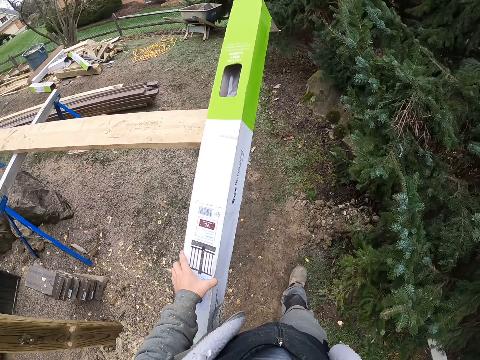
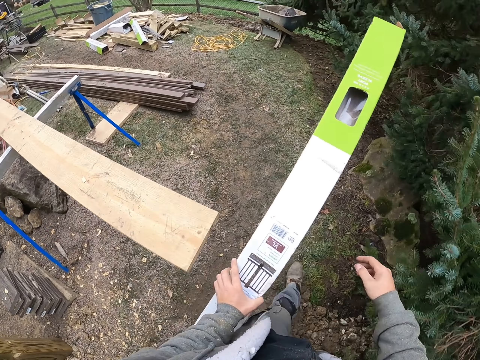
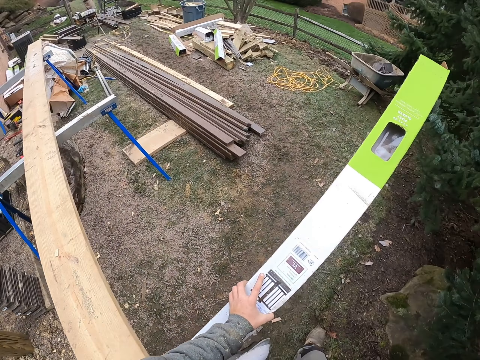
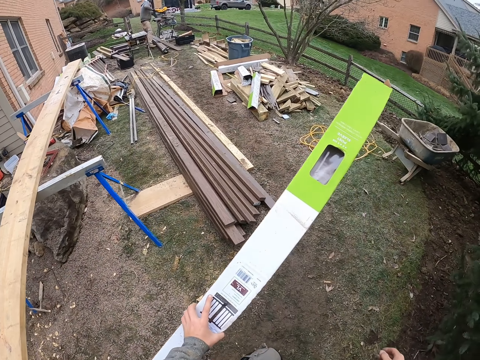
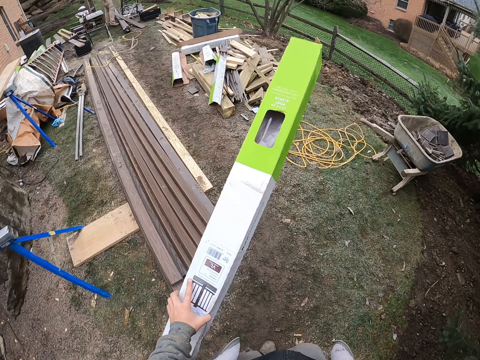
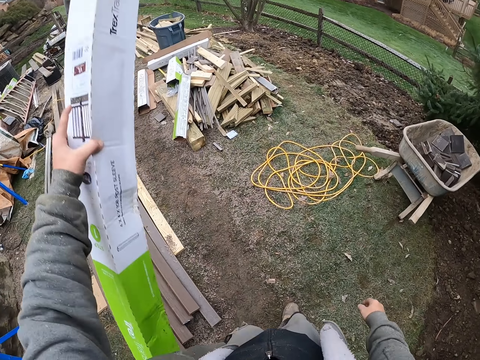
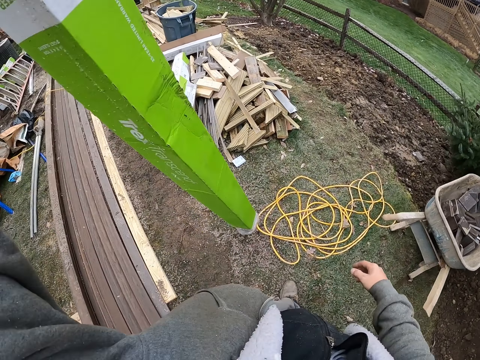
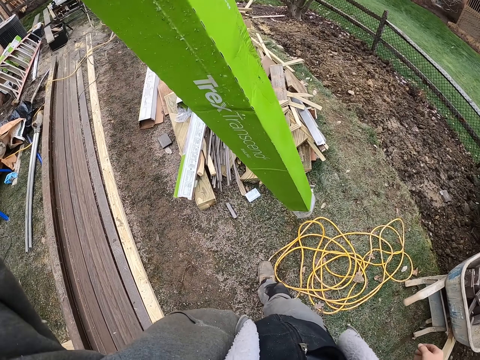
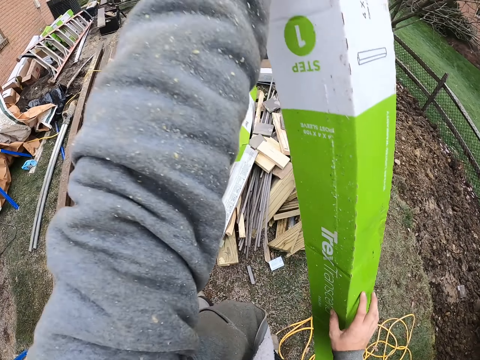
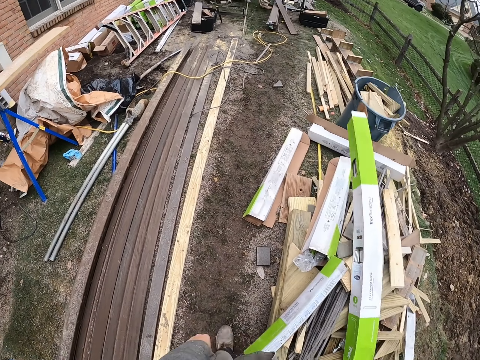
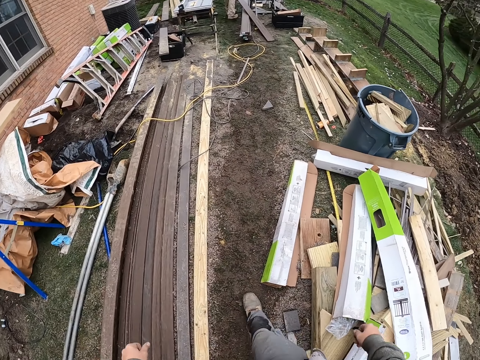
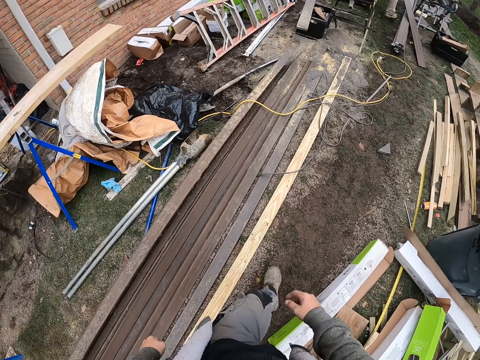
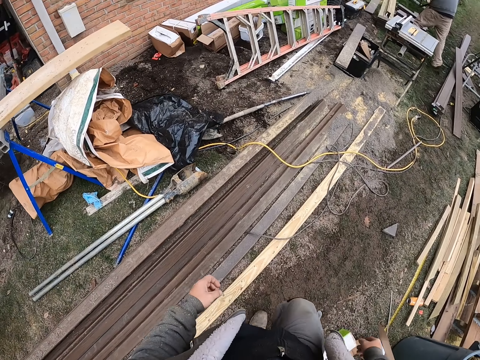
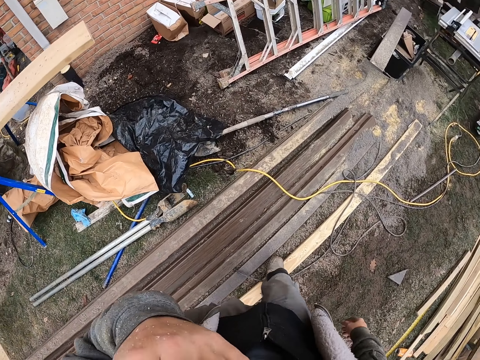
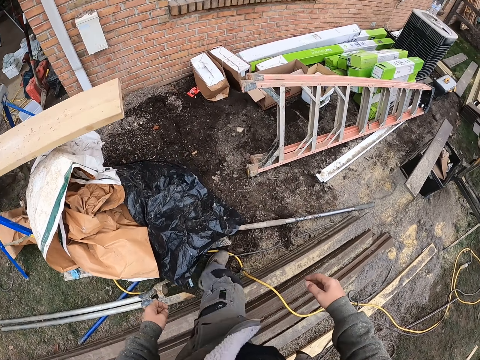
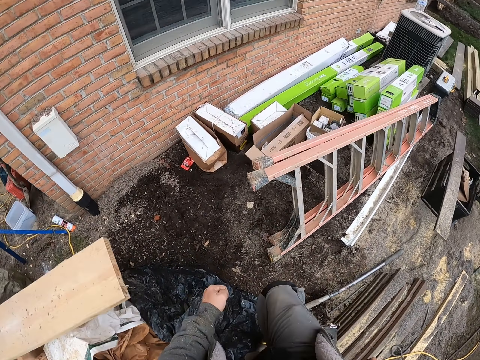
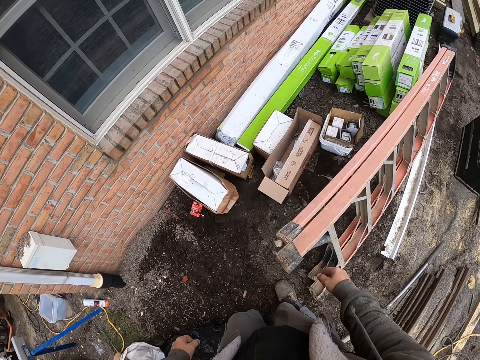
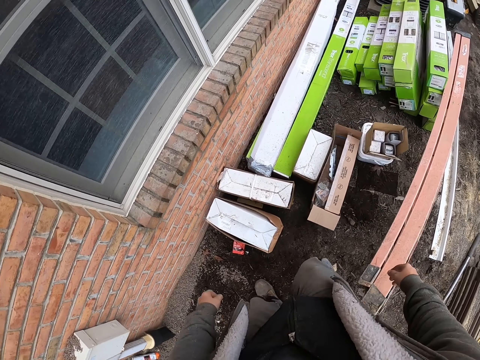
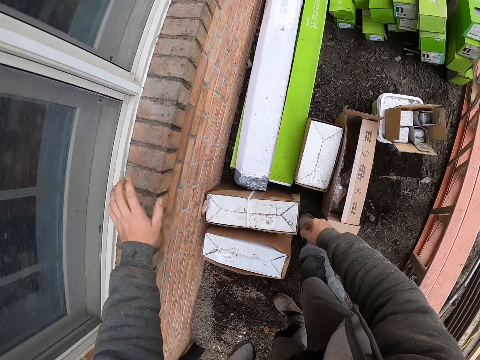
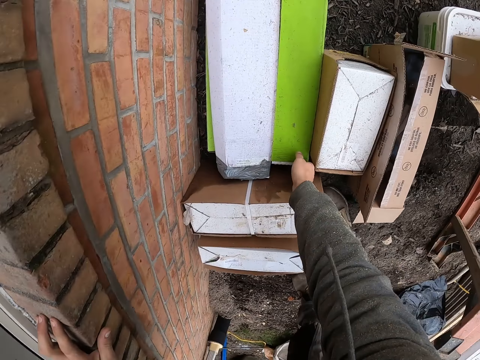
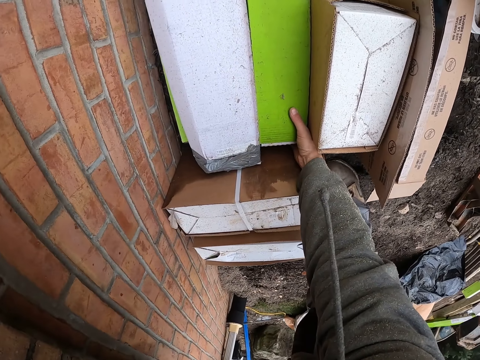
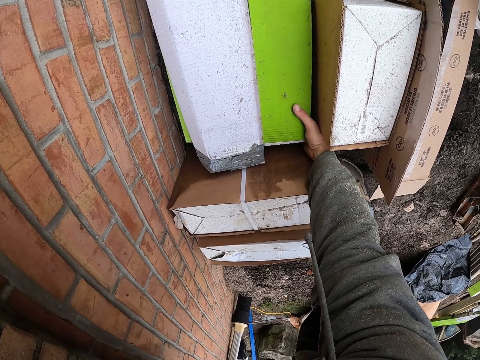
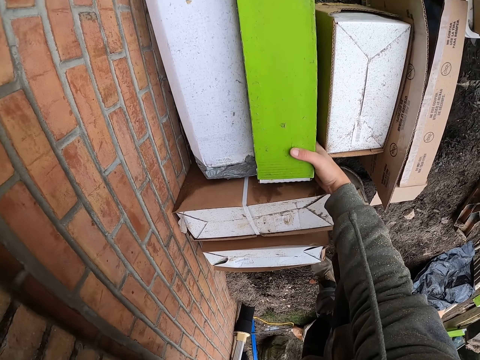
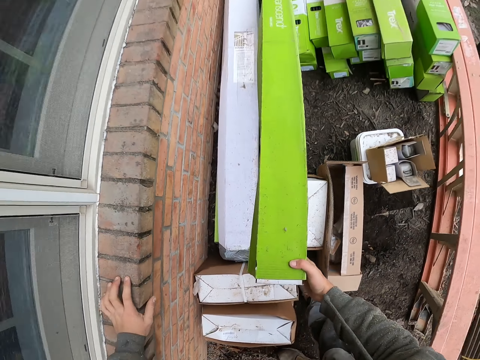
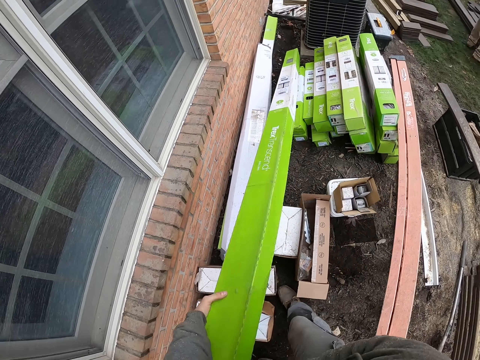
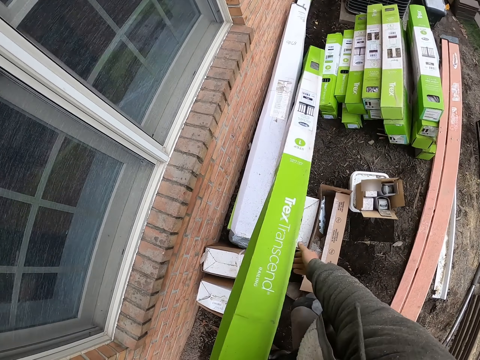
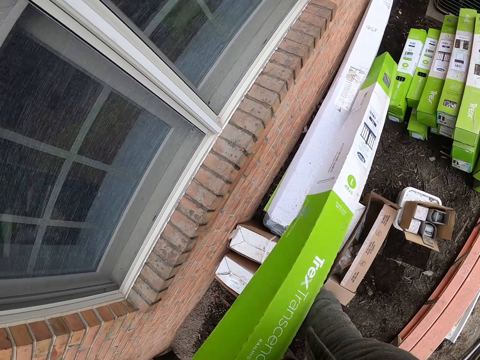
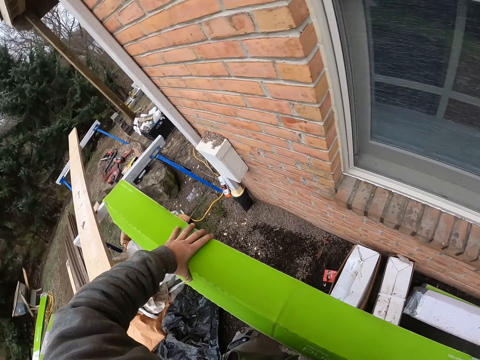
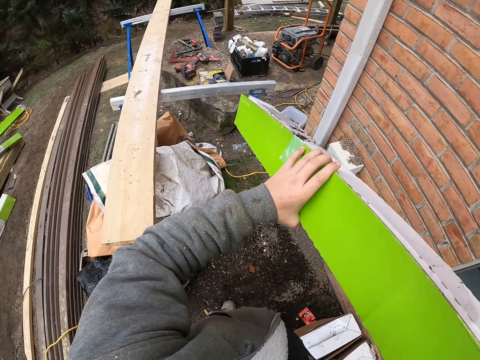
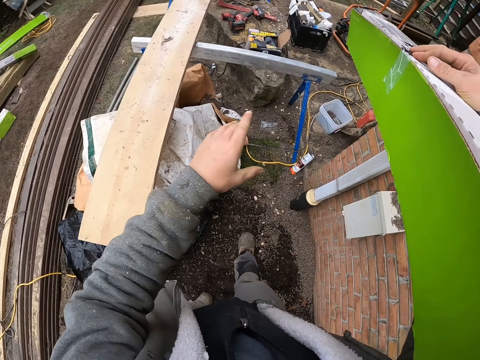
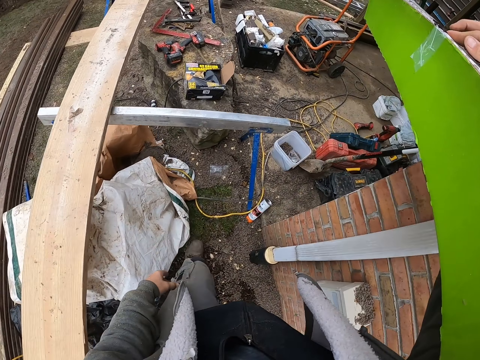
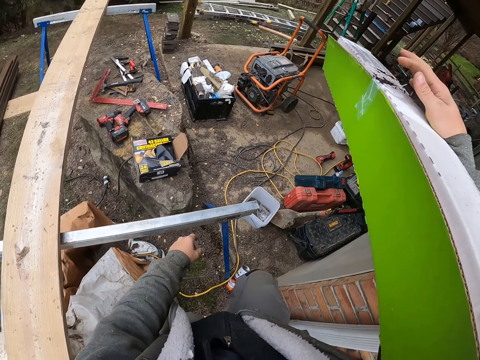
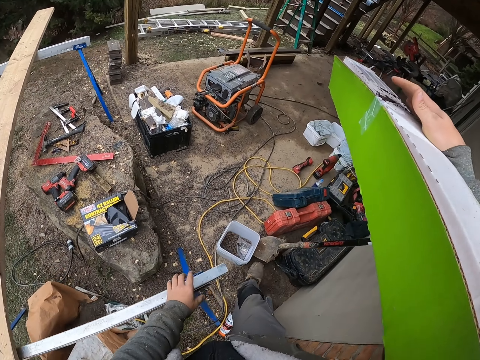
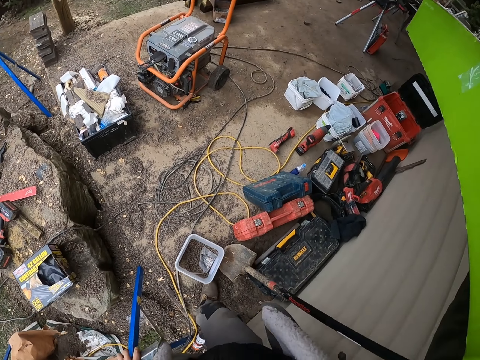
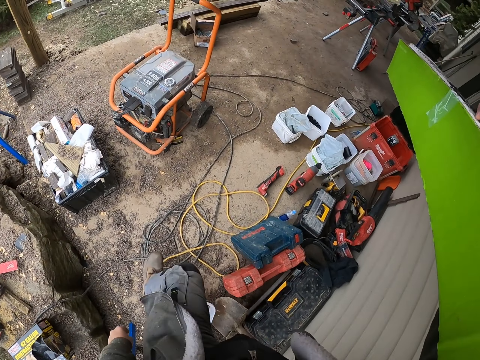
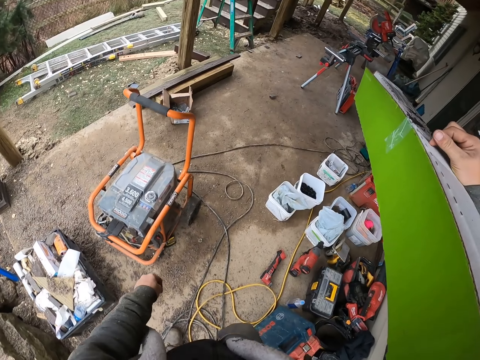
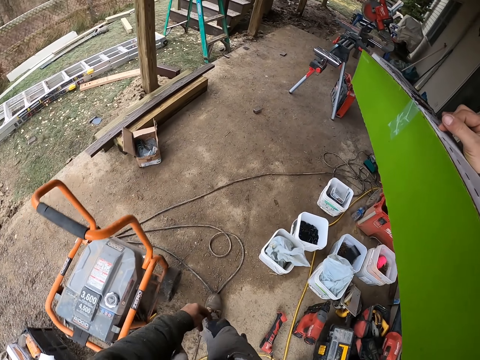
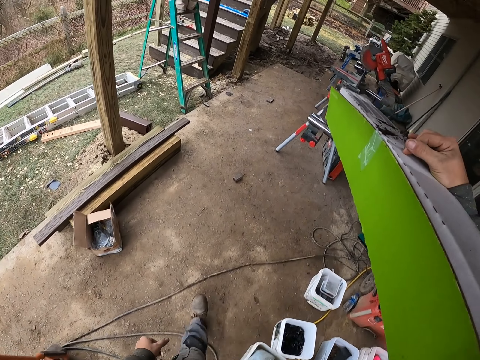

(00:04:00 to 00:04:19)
The camera wearer throws the box on a heap of woods. They walk. They pick up a box. They carry the box. They move towards a compound miter saw.

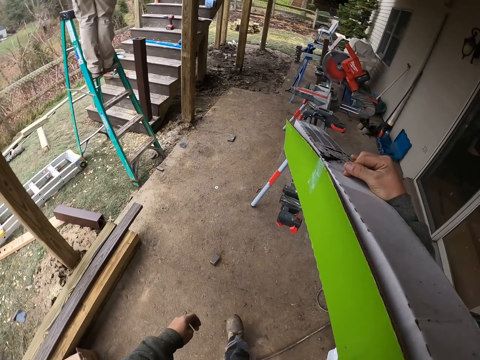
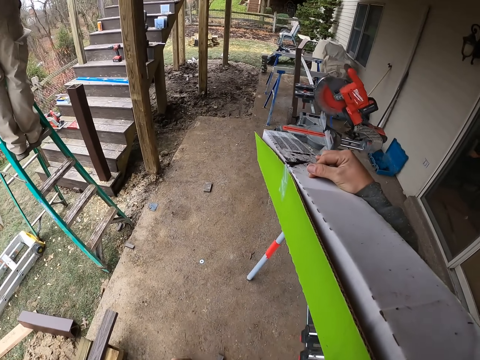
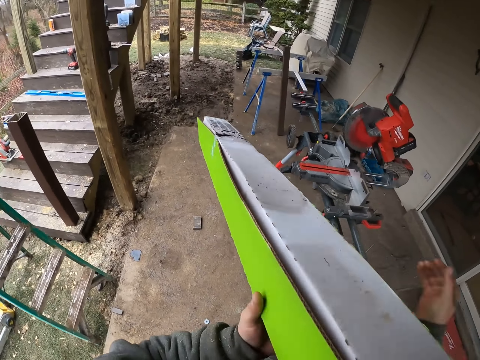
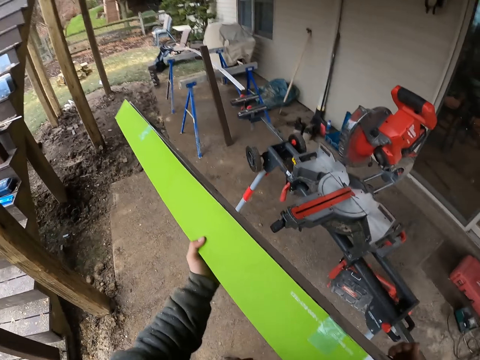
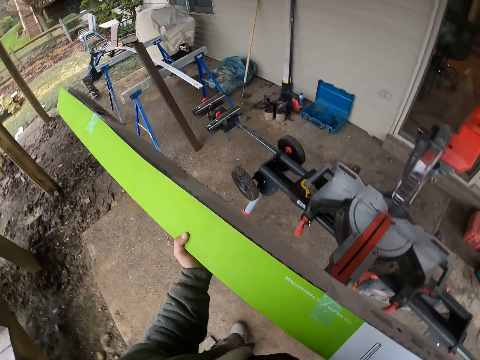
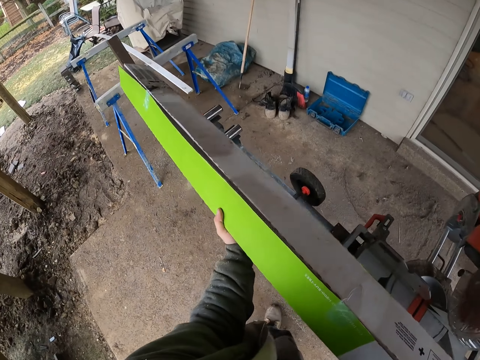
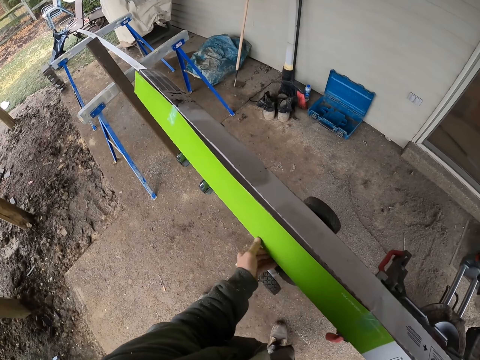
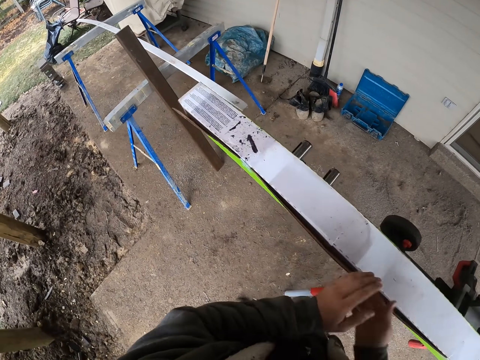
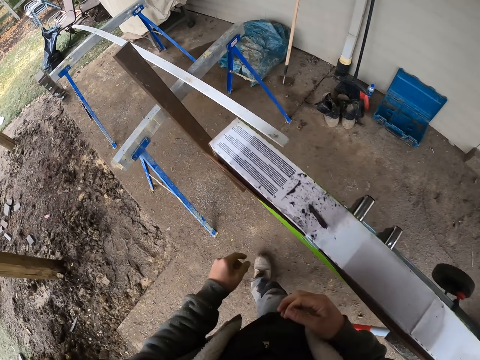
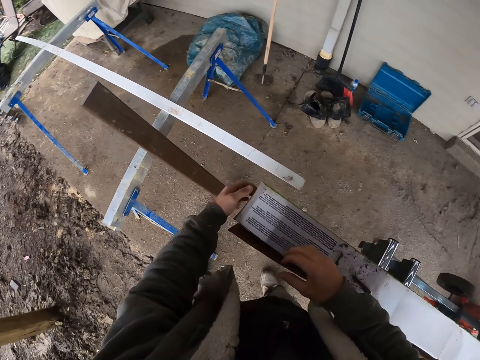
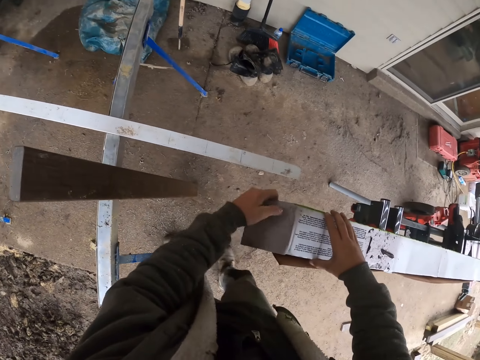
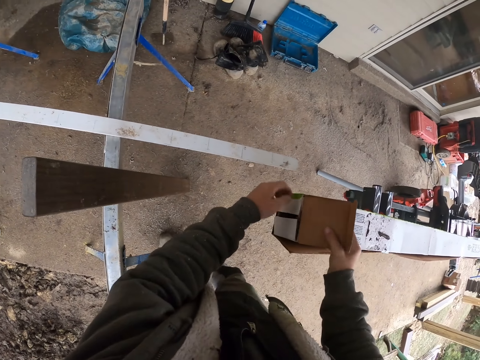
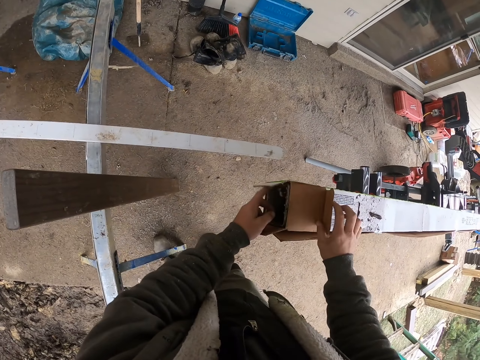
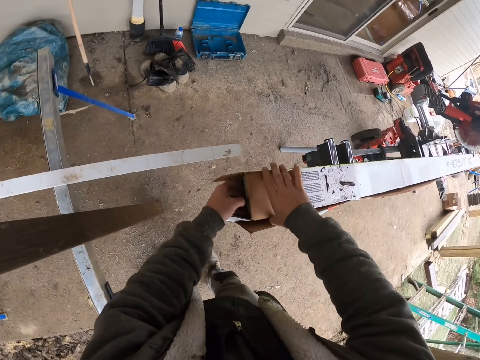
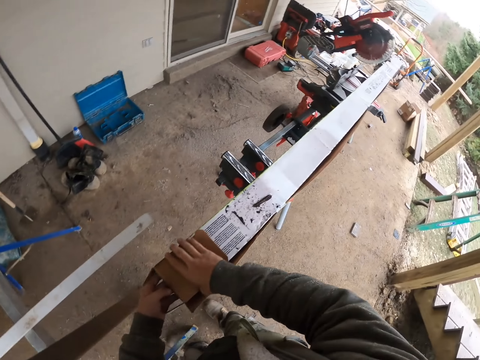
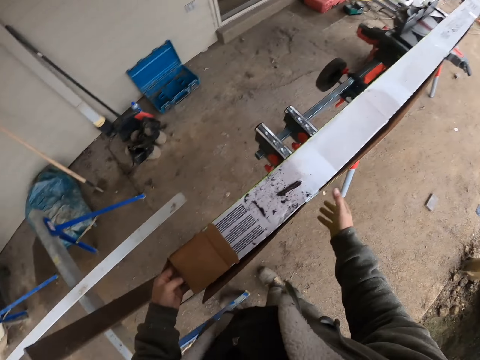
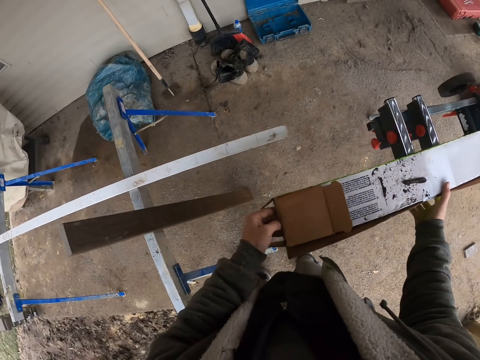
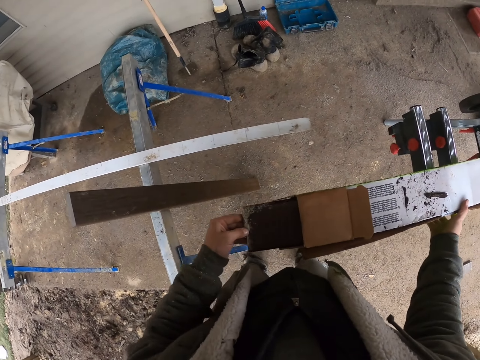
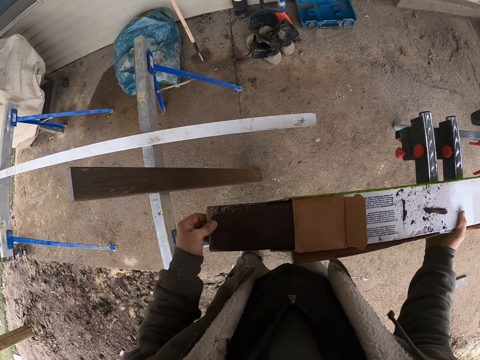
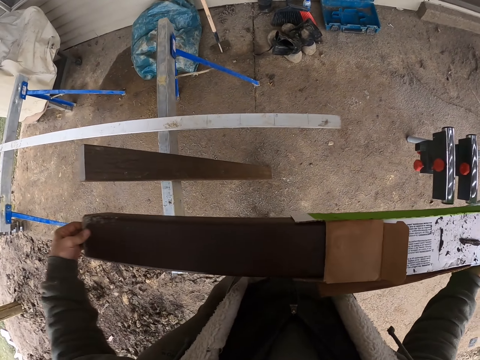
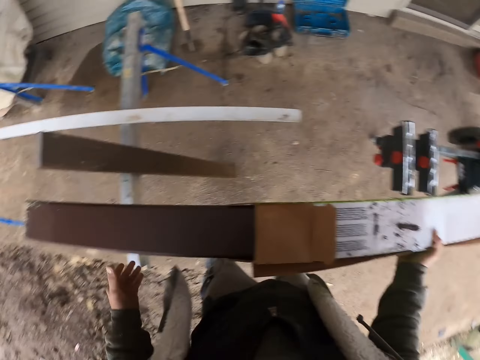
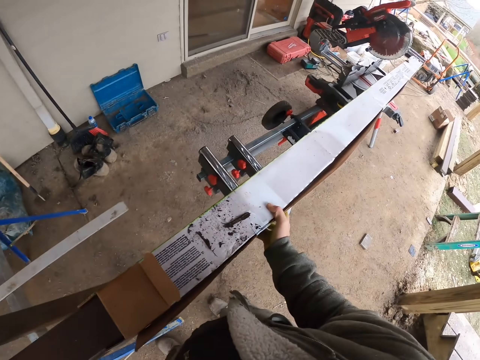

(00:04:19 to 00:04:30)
The camera wearer puts the box on the wood cutter. They remove the wood from the box. They unpack something.
